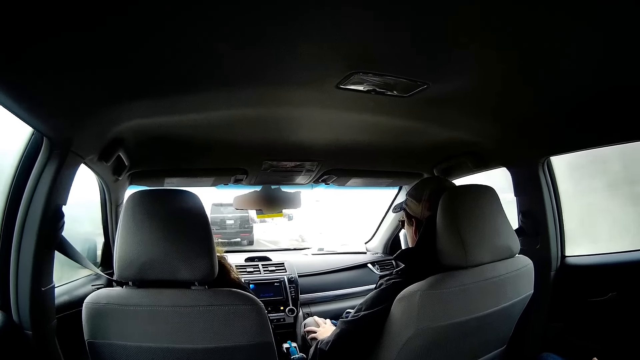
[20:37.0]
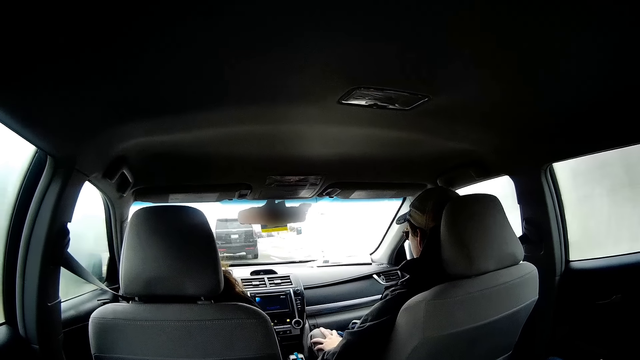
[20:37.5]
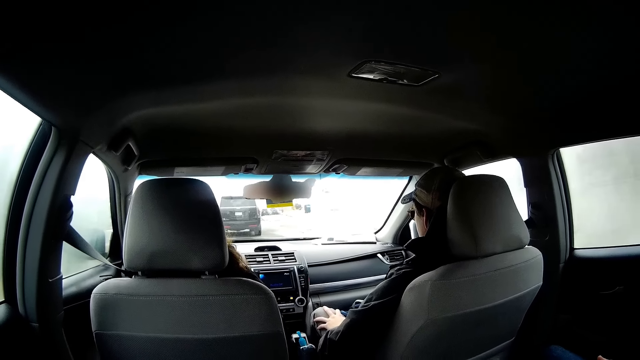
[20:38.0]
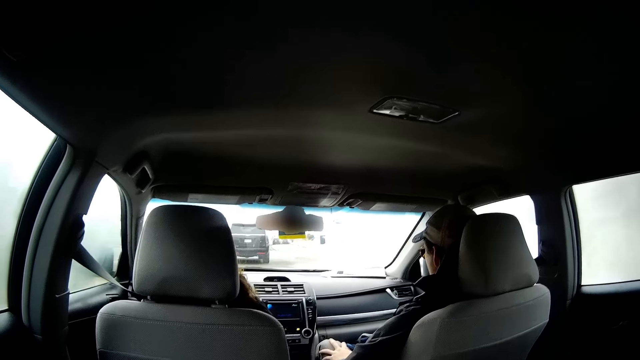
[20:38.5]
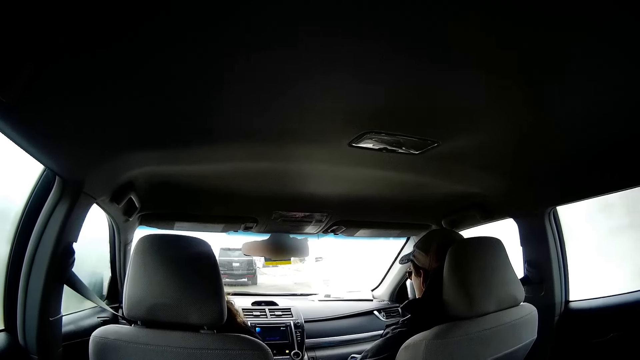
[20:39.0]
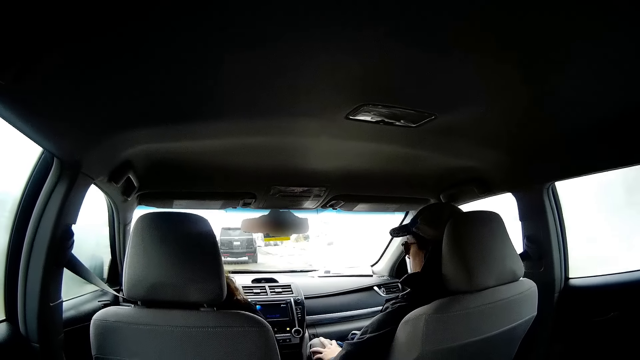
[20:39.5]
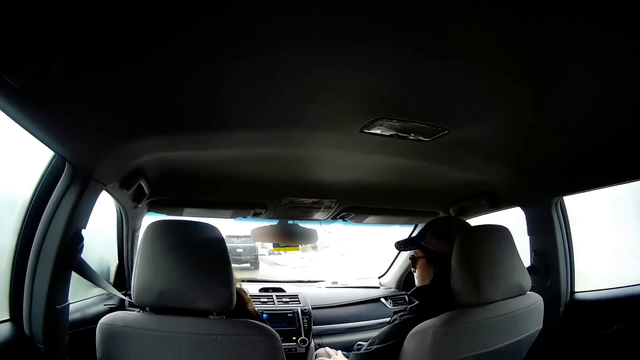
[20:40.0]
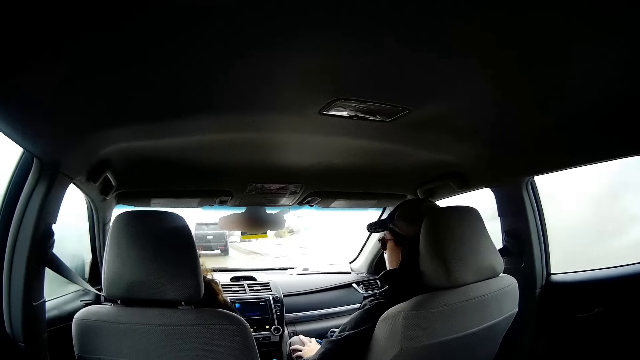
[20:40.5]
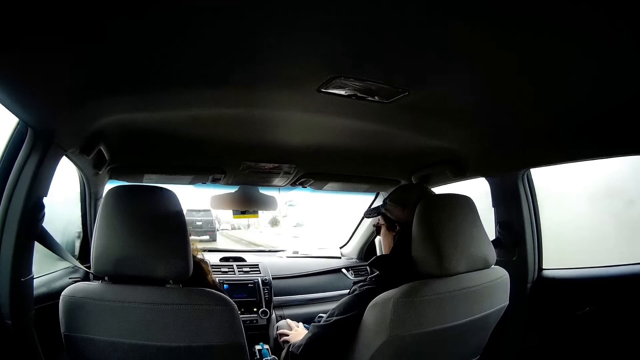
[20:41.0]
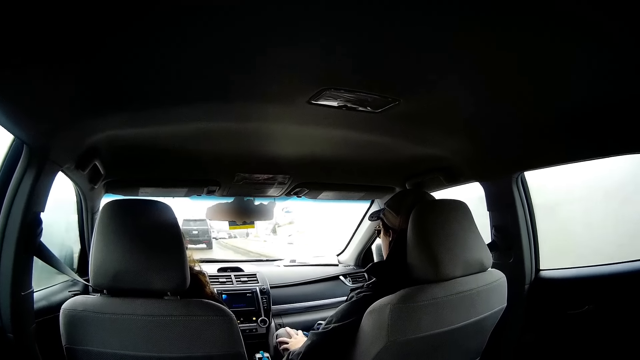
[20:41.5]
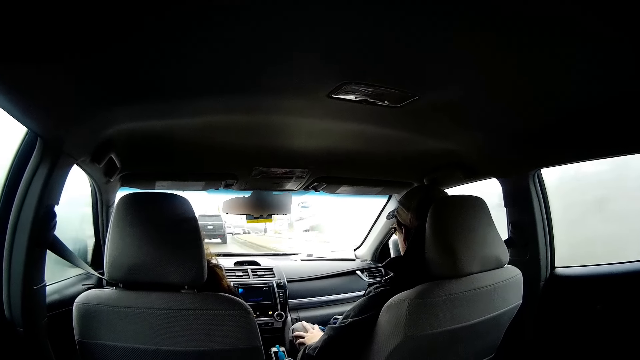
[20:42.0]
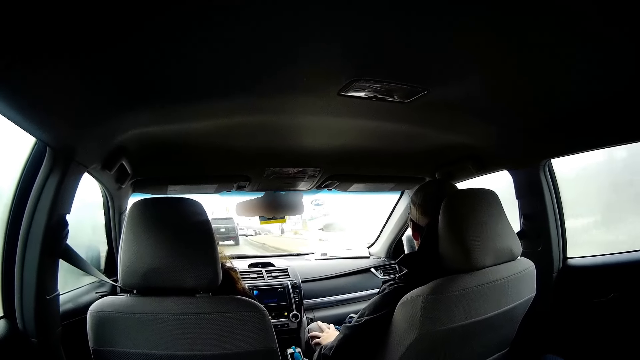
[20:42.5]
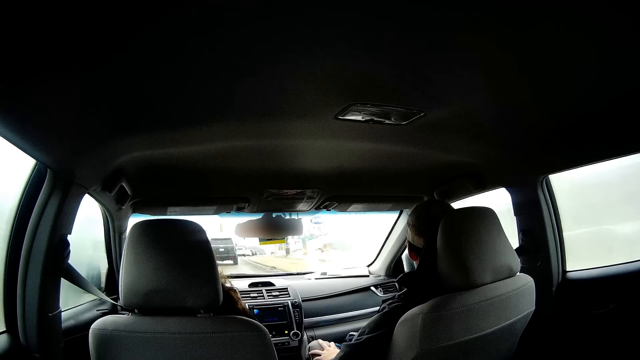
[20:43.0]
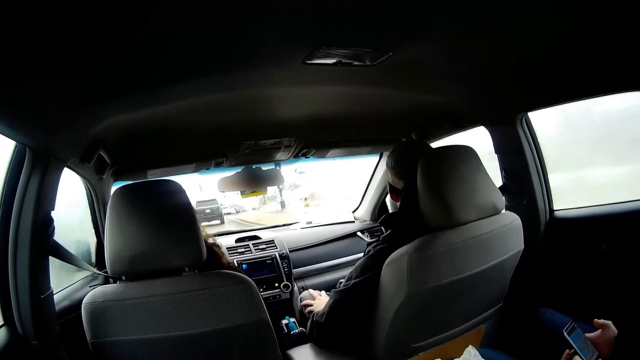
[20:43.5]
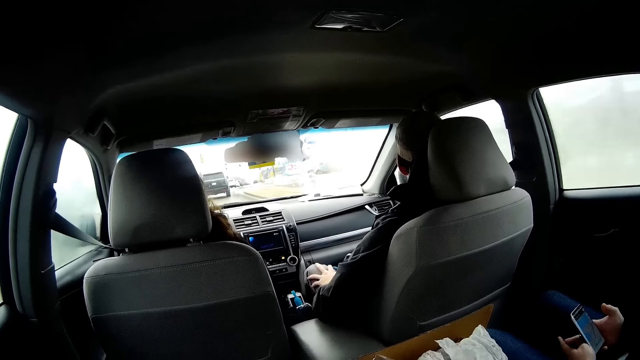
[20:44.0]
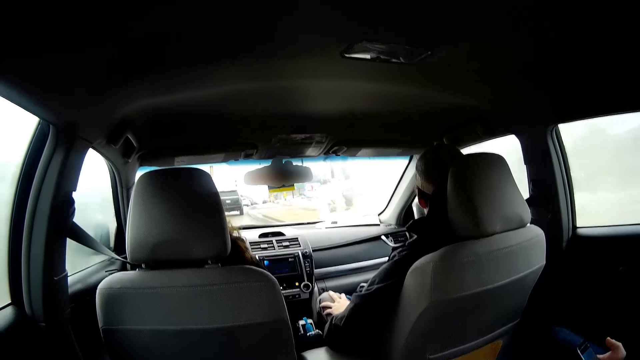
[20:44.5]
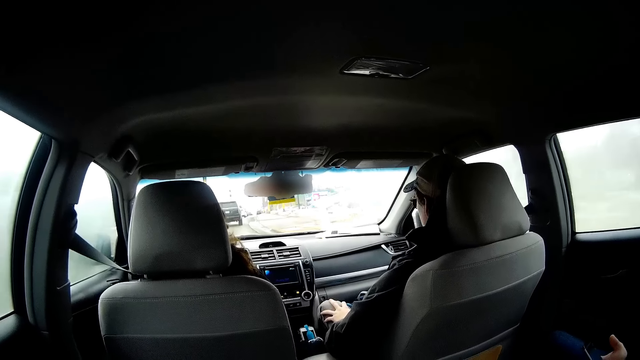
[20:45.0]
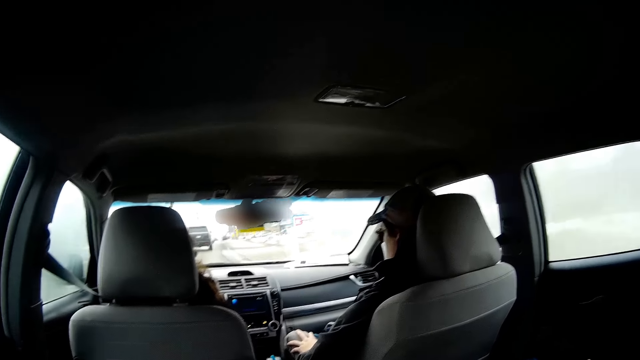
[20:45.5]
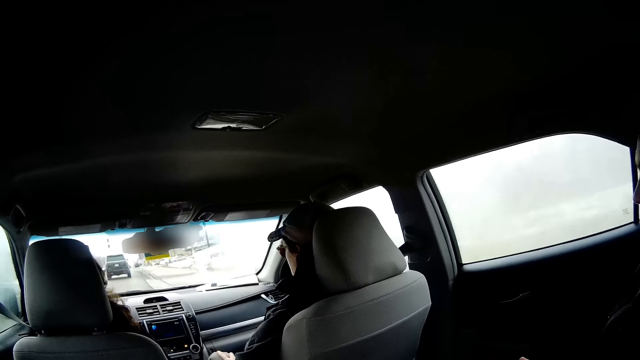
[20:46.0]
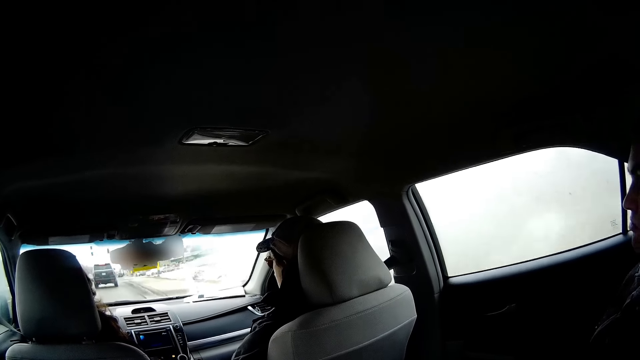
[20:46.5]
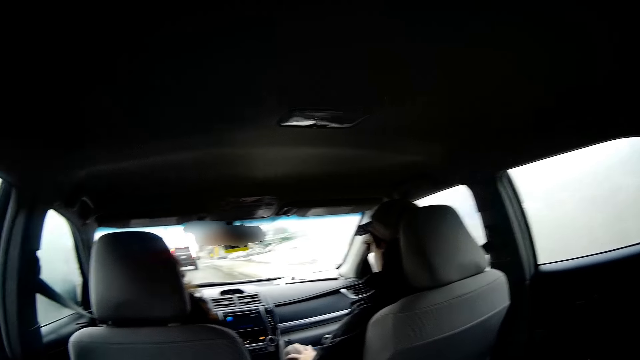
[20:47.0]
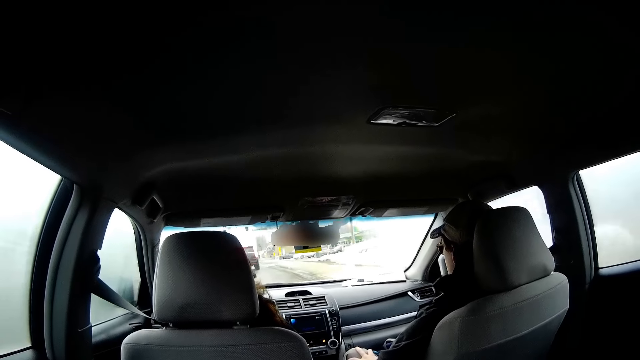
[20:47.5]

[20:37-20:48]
A person drives the car.

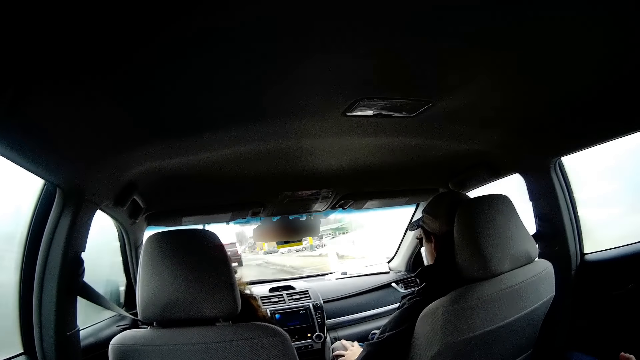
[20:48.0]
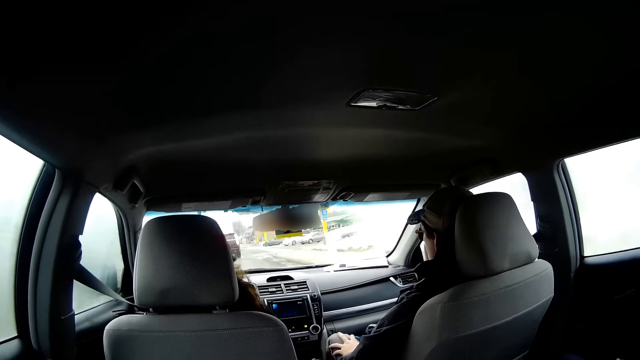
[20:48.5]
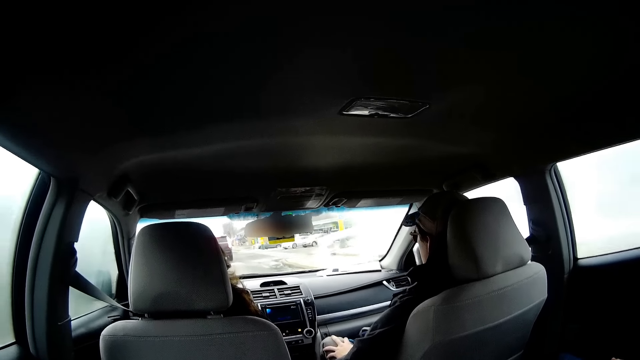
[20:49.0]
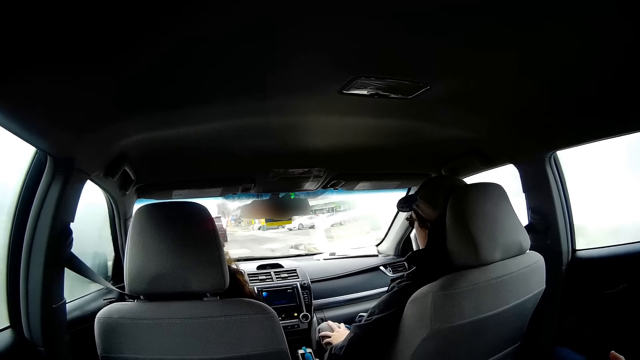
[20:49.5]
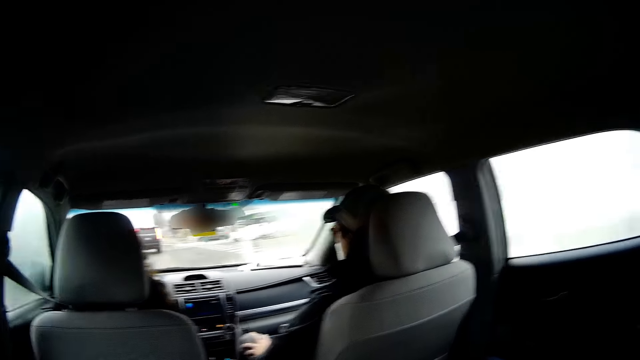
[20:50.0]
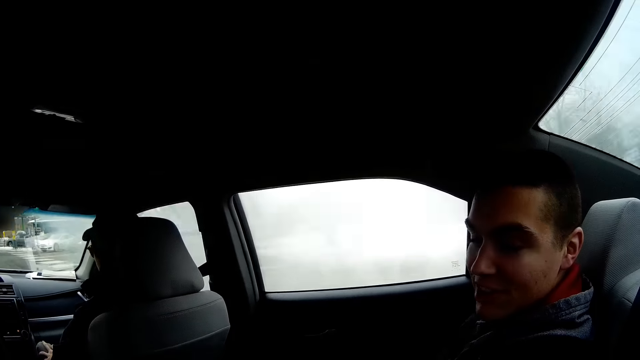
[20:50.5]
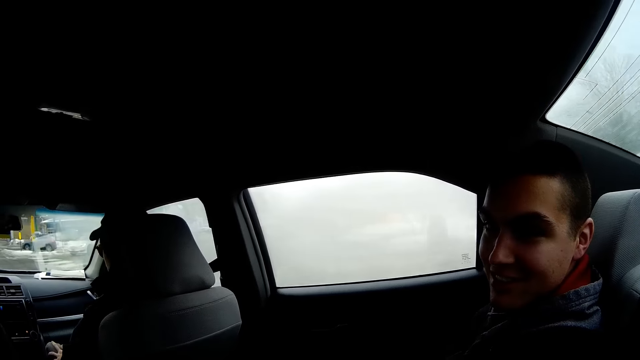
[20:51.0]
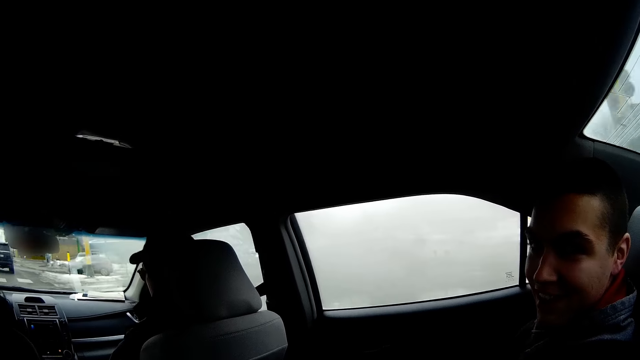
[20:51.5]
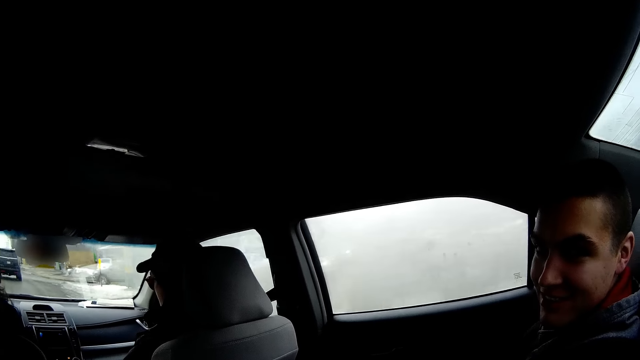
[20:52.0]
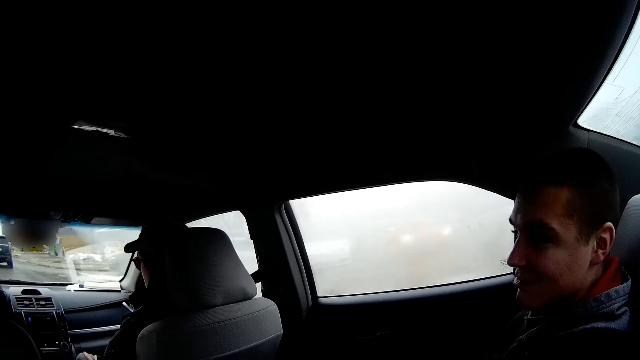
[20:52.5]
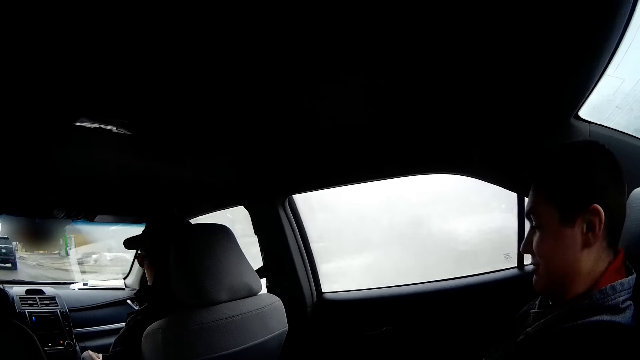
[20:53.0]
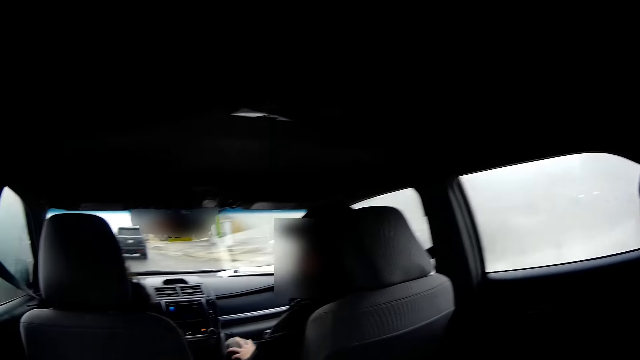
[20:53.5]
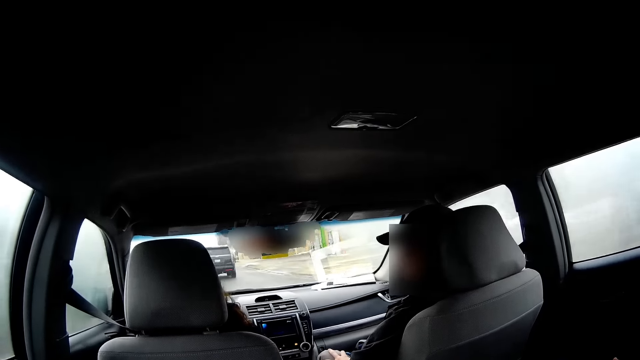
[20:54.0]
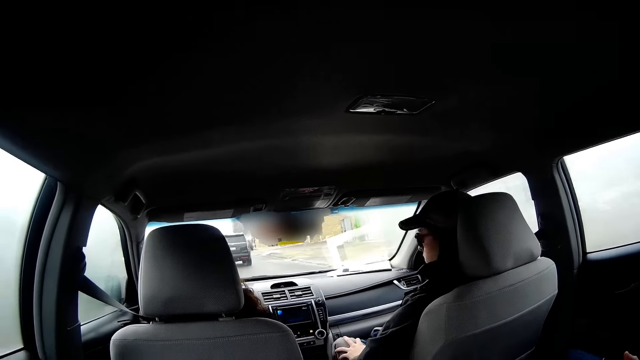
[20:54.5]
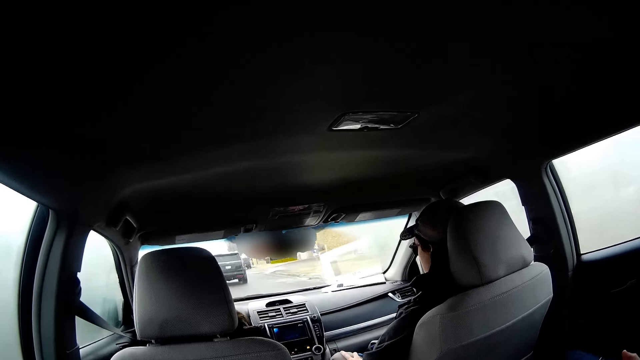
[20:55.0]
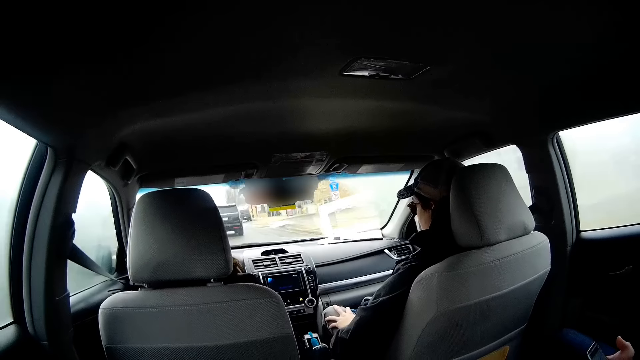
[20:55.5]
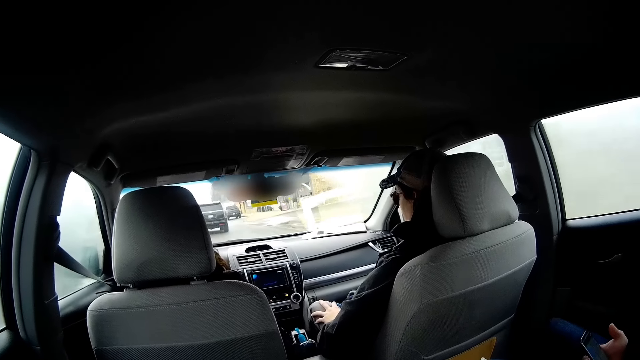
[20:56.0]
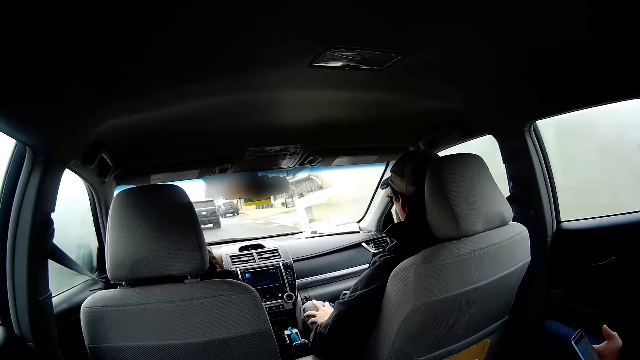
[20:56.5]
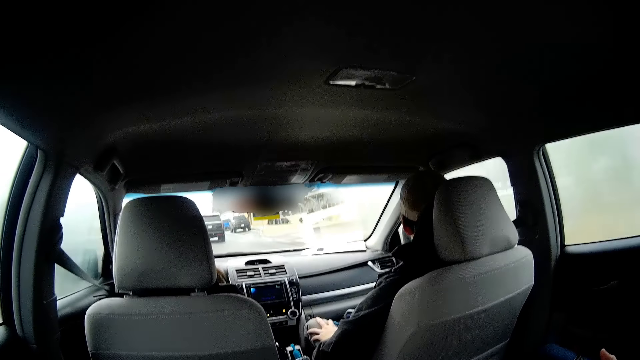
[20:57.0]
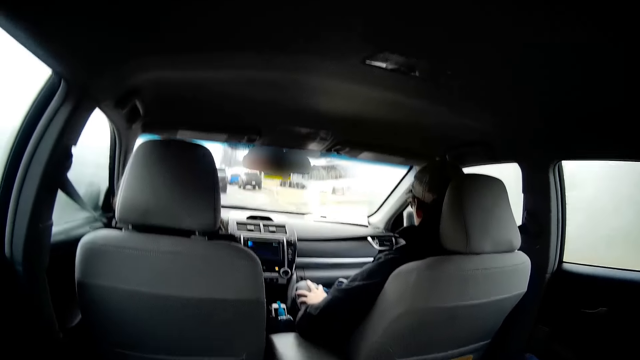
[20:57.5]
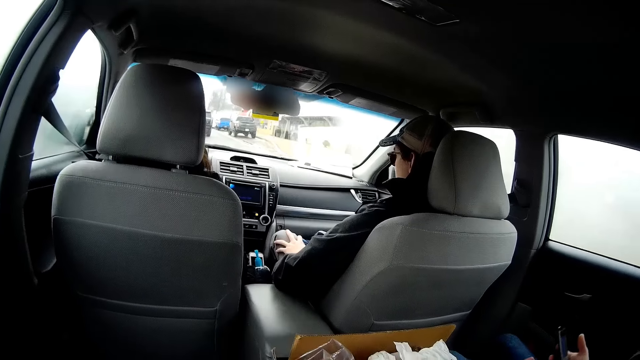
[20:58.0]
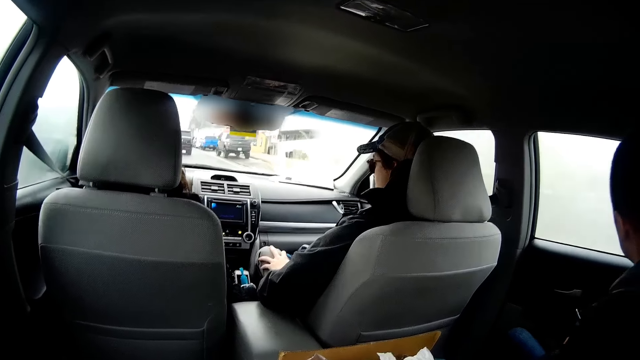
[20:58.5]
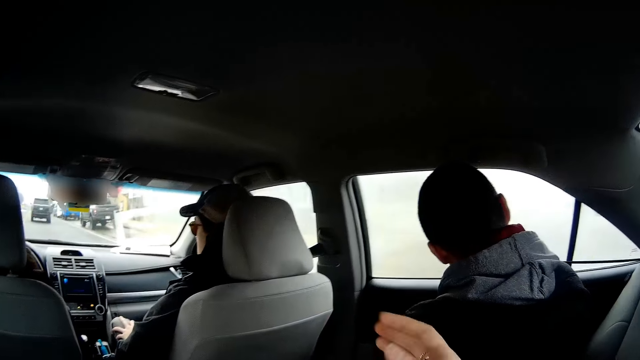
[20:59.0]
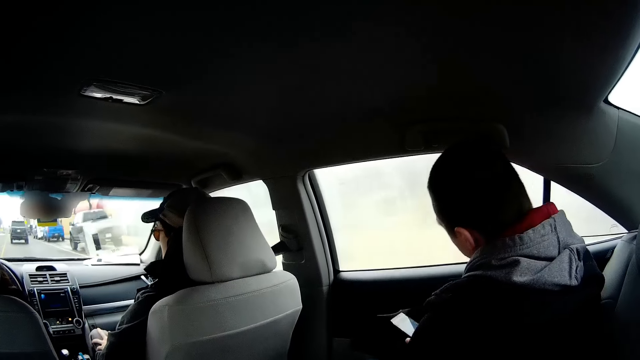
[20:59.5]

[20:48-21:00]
A person talks to the camera wearer. Another person talks to a third person. The third person drives the car.
